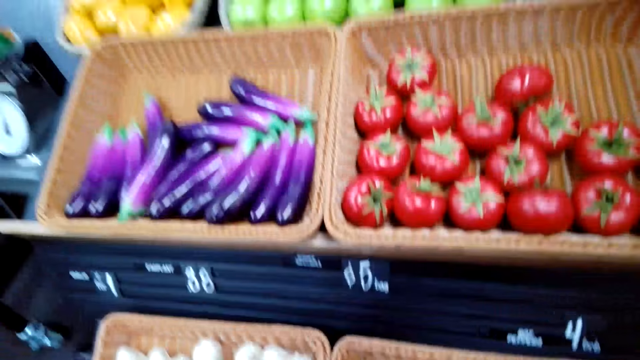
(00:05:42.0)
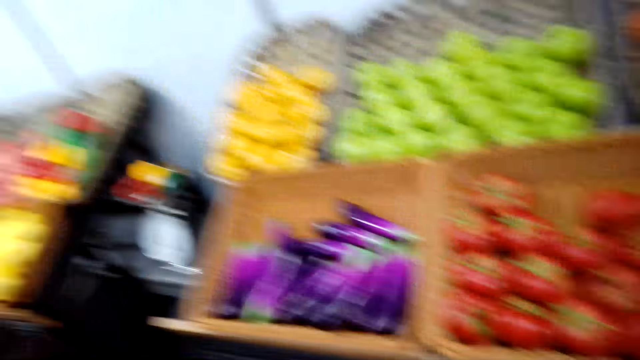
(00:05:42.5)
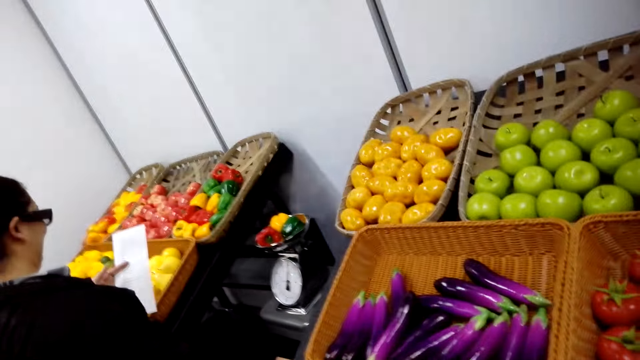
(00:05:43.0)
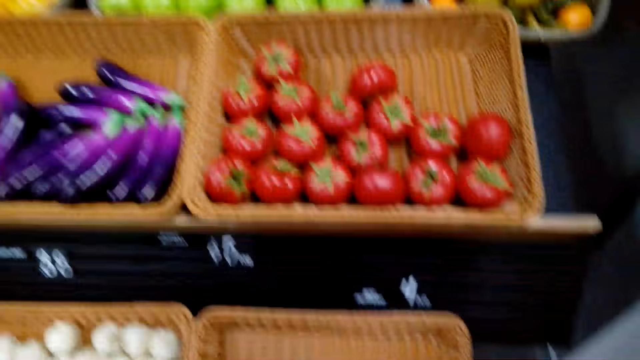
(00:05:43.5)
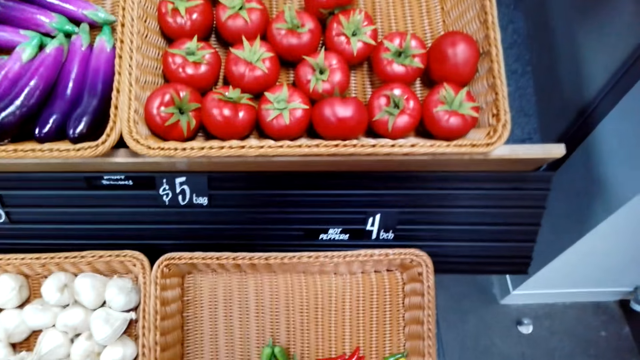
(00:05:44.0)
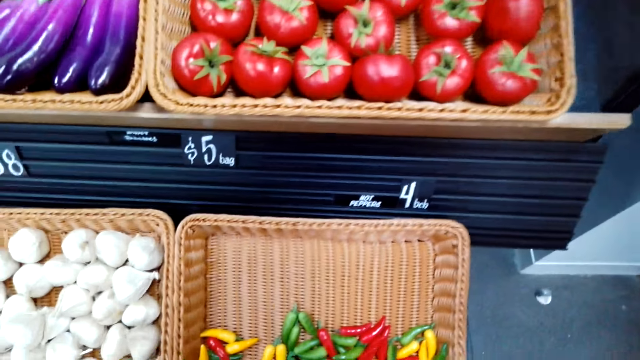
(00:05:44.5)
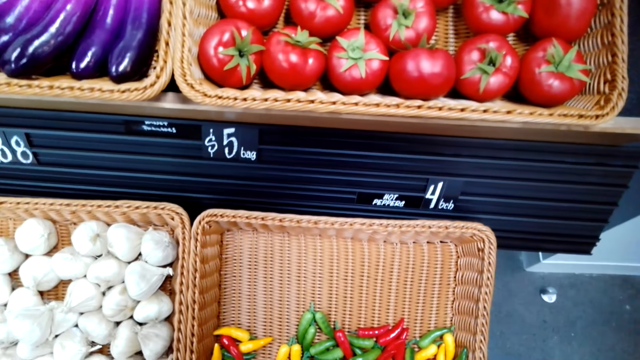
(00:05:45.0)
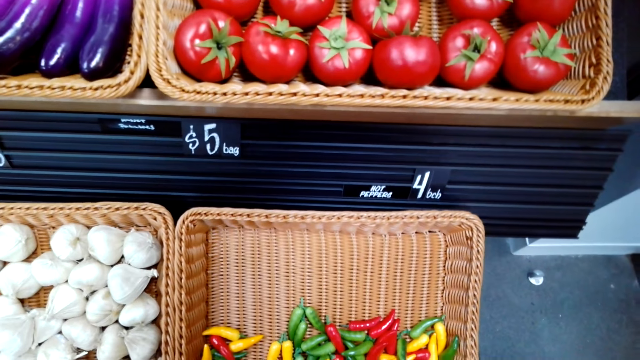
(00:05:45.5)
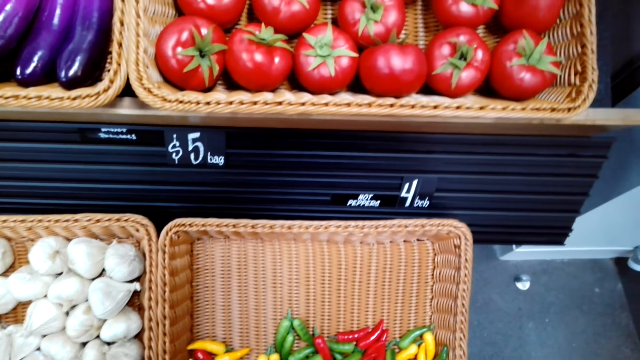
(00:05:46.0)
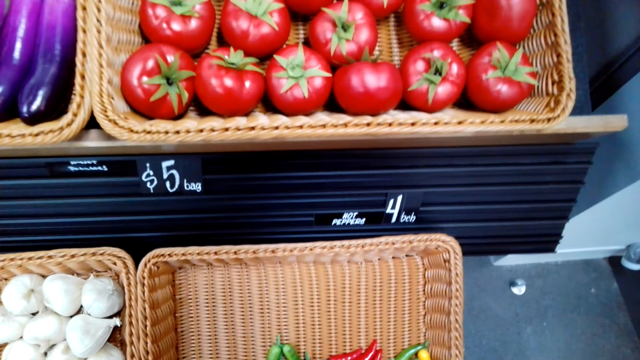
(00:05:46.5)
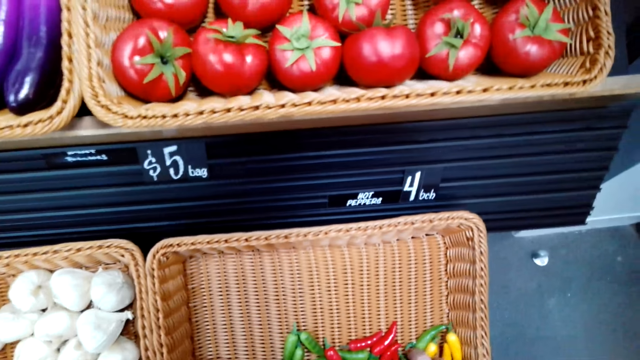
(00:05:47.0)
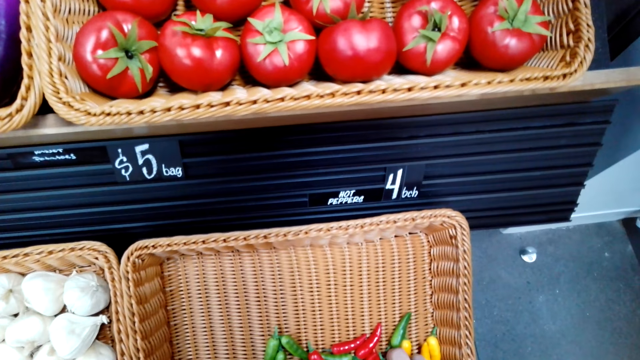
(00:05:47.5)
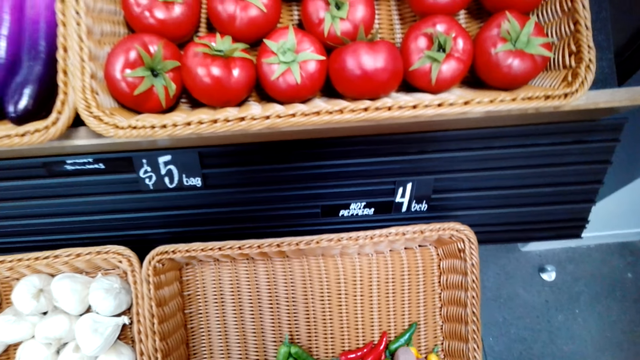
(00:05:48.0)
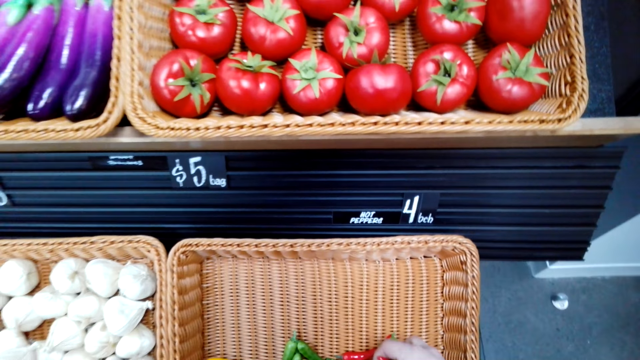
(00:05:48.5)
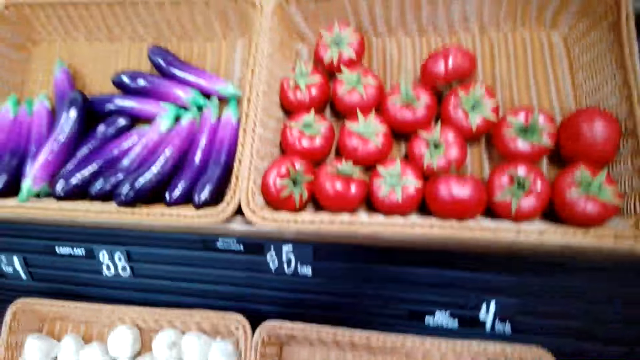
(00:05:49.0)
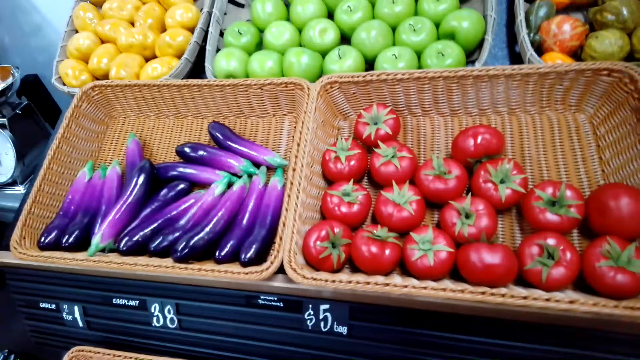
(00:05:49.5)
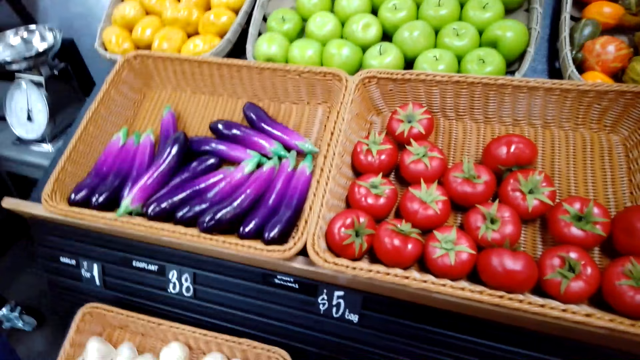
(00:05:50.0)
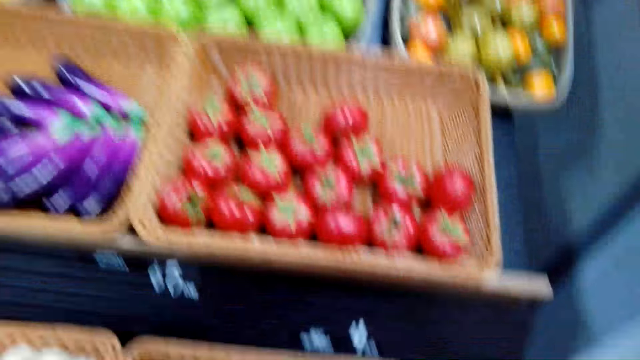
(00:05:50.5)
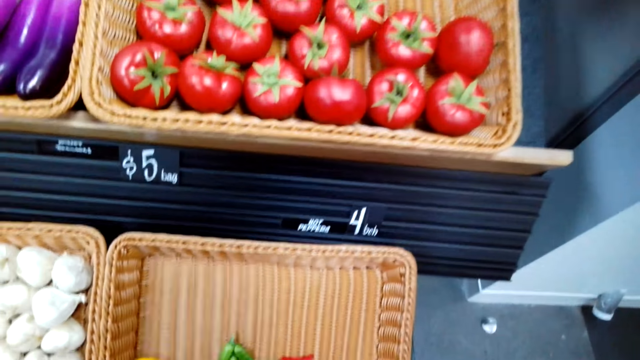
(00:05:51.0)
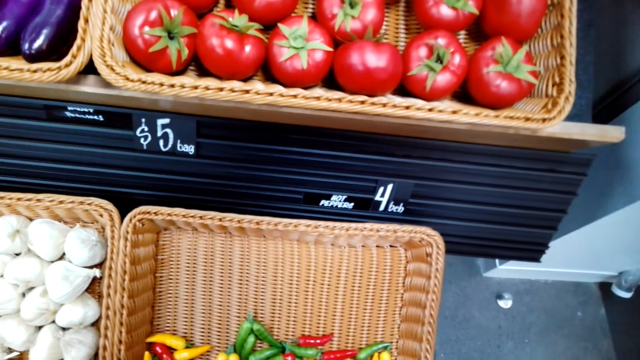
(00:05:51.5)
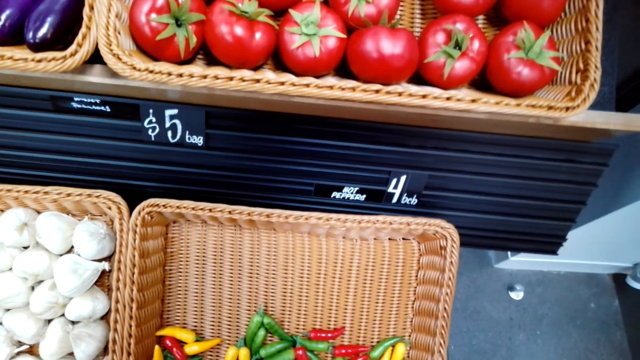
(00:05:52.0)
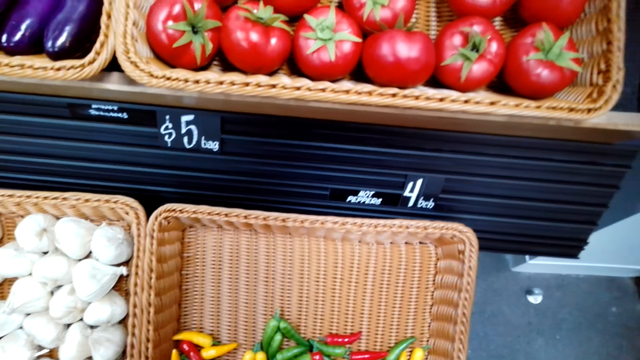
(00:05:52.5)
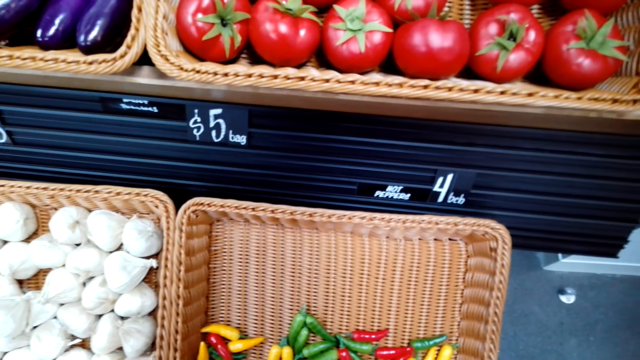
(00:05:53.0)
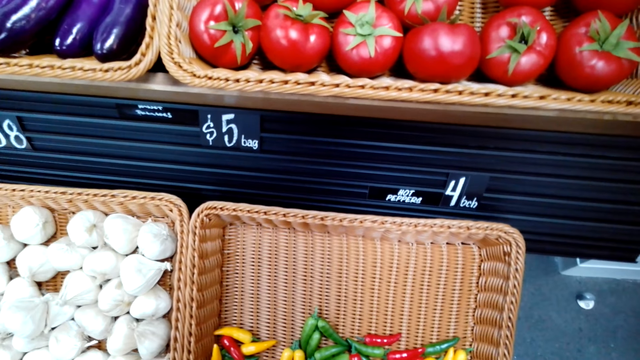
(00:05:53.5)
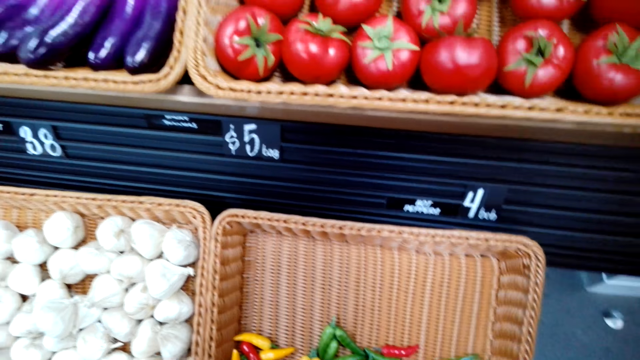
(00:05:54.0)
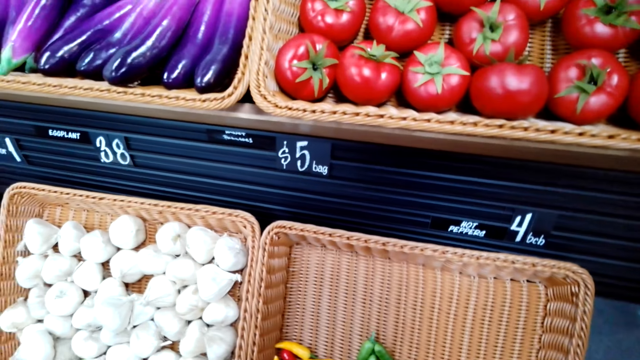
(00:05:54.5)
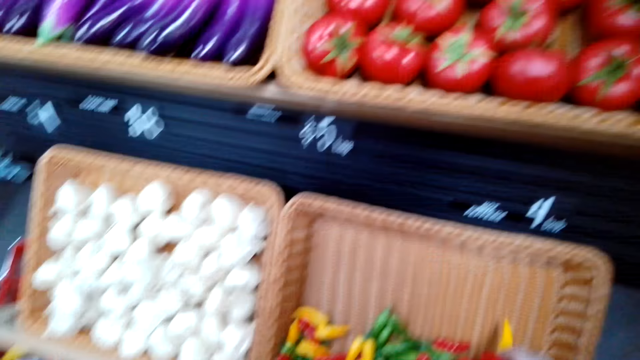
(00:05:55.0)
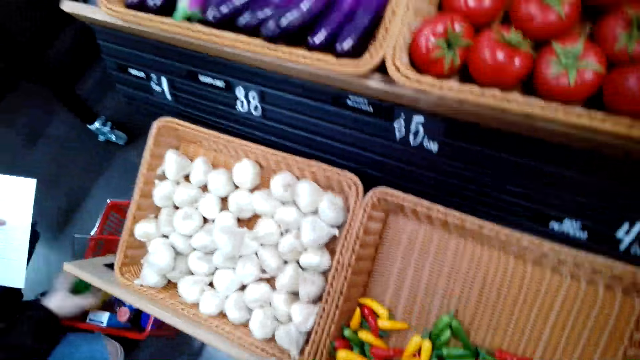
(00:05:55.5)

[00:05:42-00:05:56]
The camera wearer looks around. They pick raw pepper. They look around.

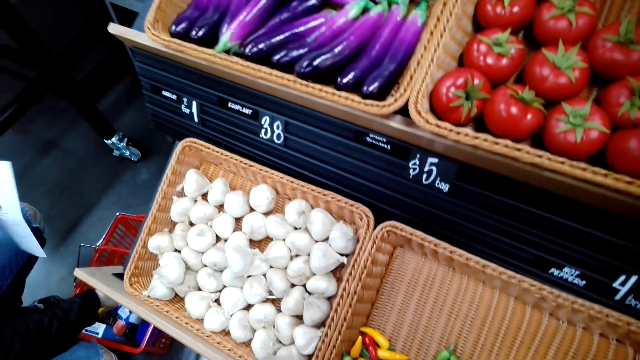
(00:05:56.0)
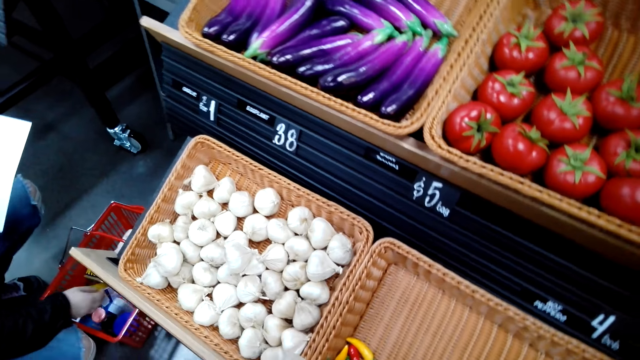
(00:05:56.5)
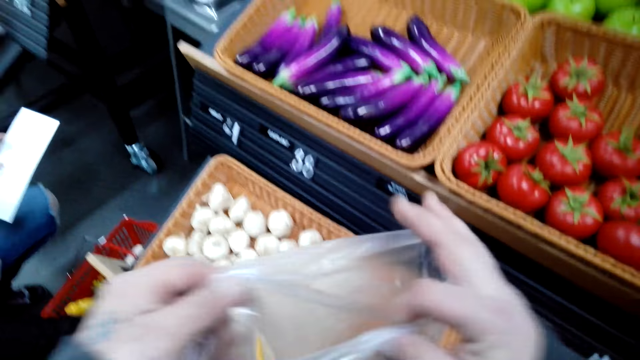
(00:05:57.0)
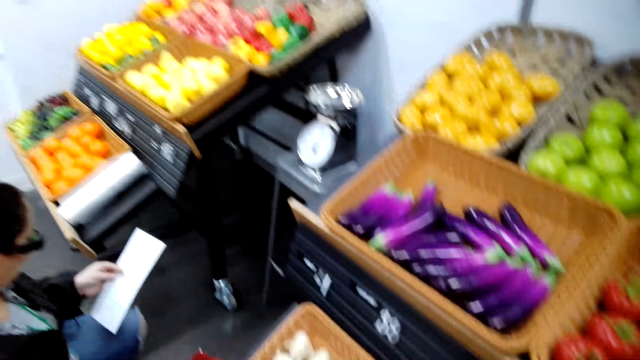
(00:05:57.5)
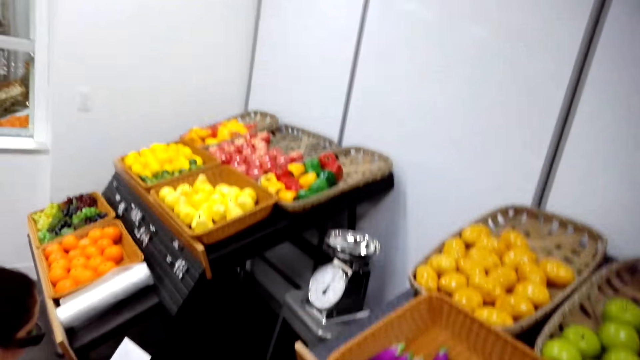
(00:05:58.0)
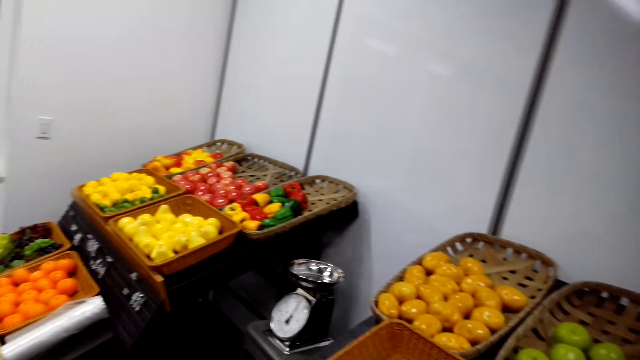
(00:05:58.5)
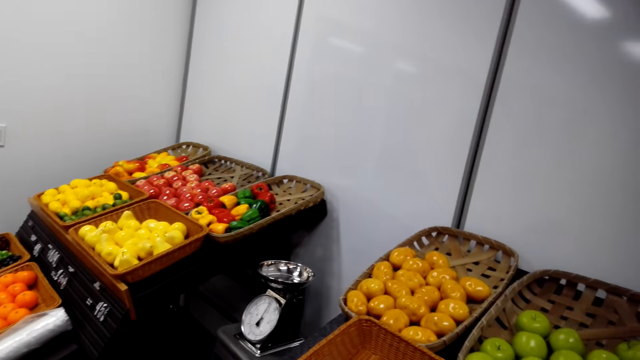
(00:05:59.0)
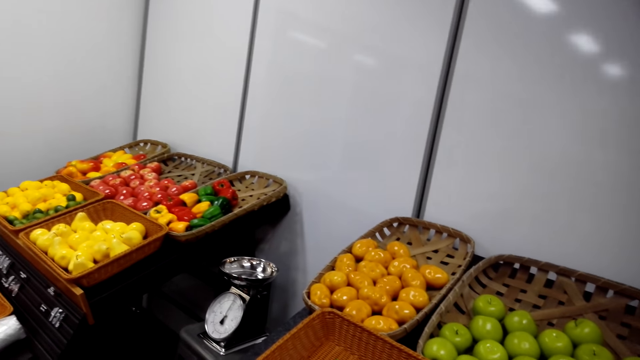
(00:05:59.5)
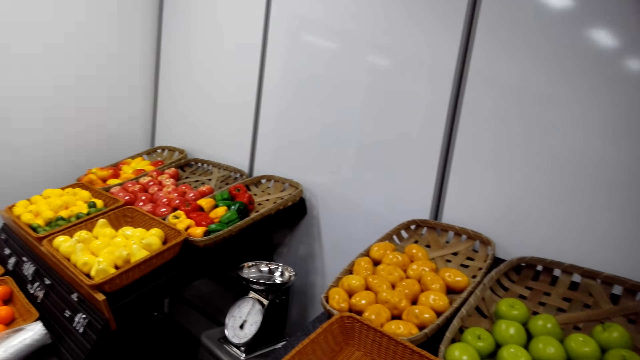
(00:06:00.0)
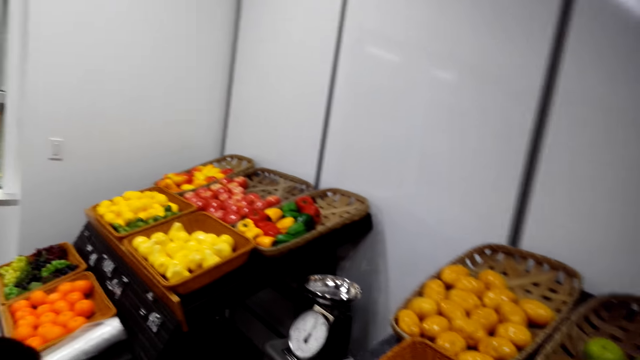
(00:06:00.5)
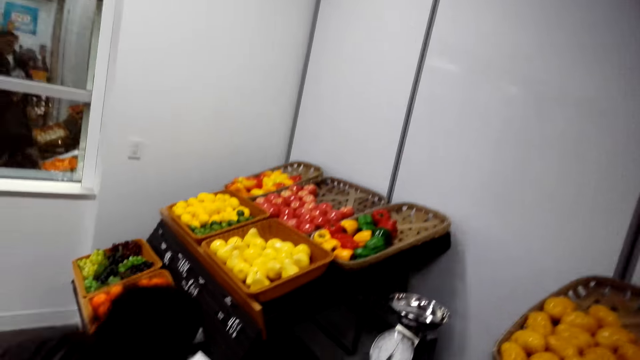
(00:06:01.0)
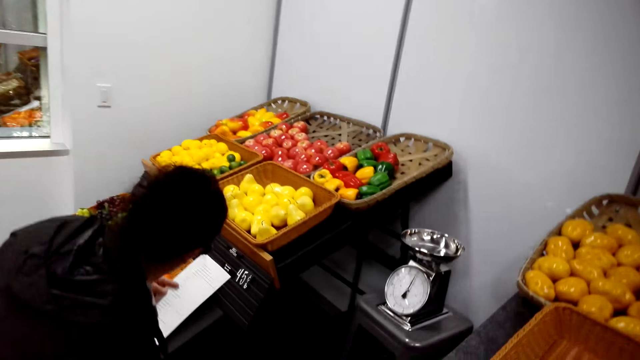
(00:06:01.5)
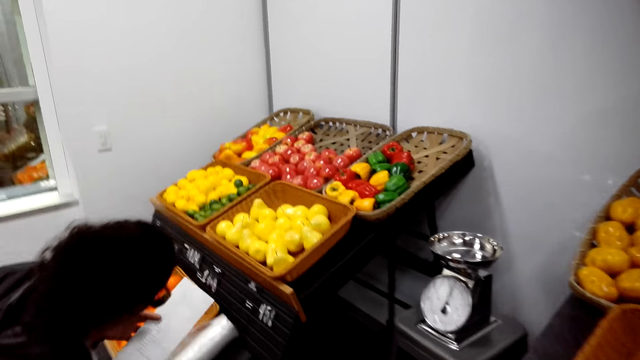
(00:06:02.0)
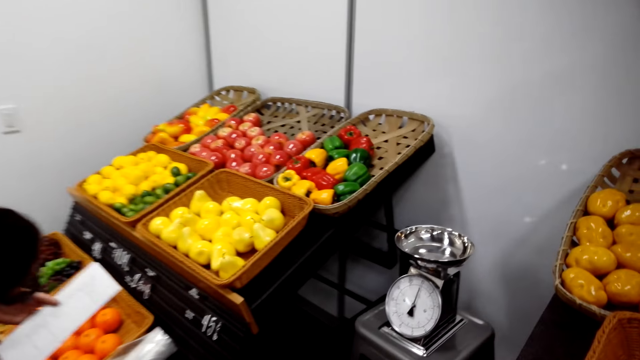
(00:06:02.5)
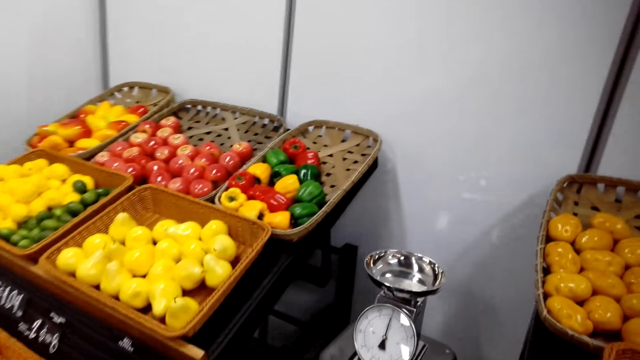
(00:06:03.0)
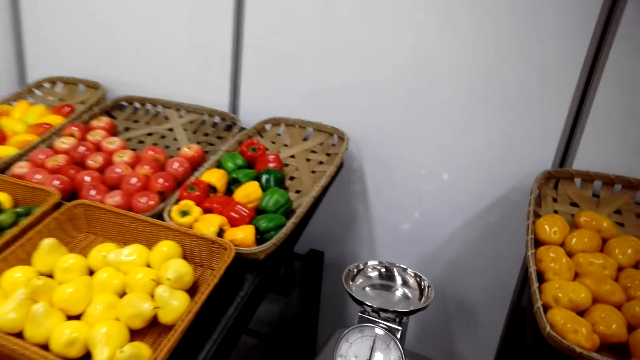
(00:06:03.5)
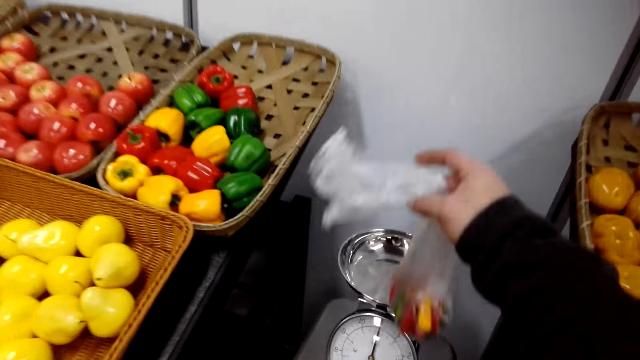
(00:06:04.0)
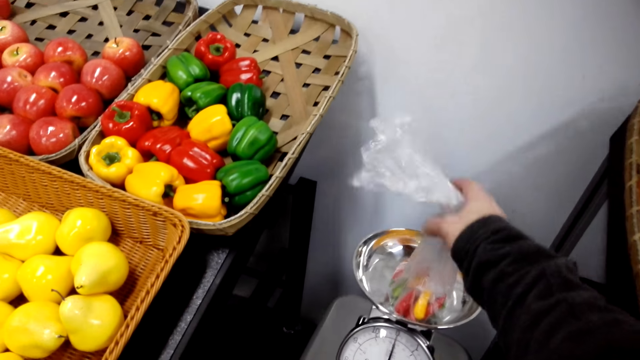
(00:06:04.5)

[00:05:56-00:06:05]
A person reads a food list paper. The camera wearer walks around.
